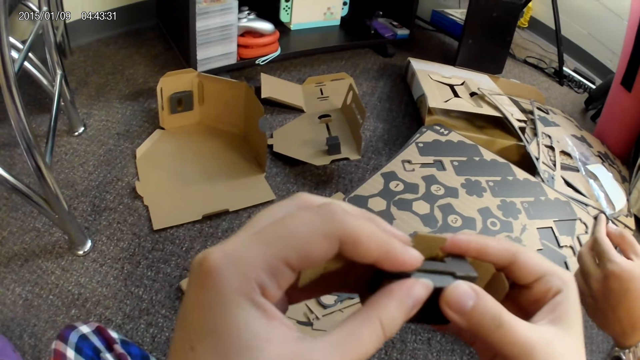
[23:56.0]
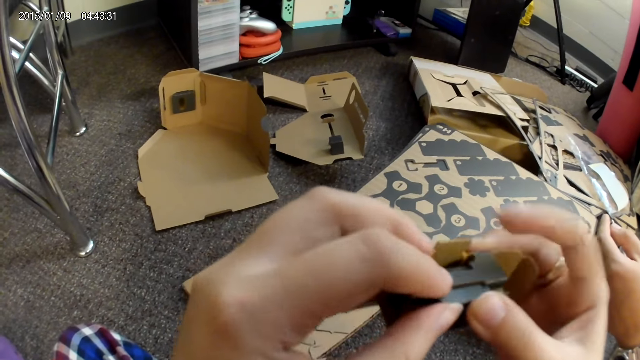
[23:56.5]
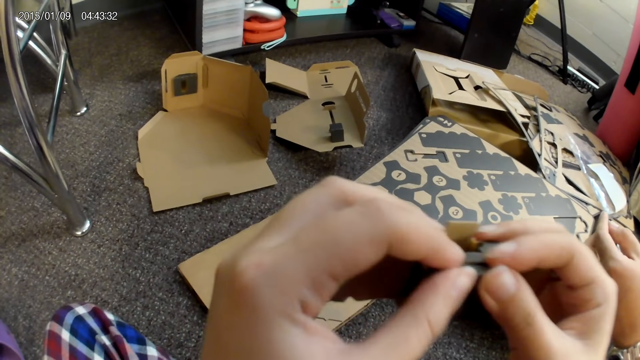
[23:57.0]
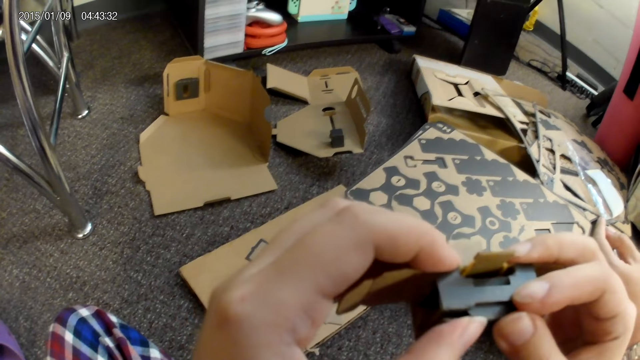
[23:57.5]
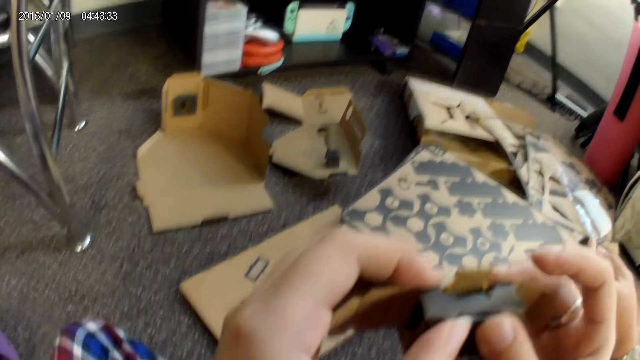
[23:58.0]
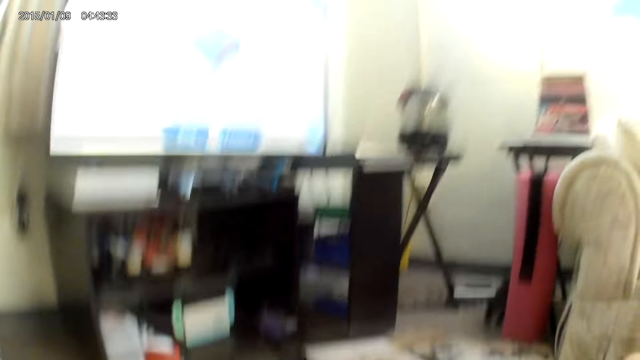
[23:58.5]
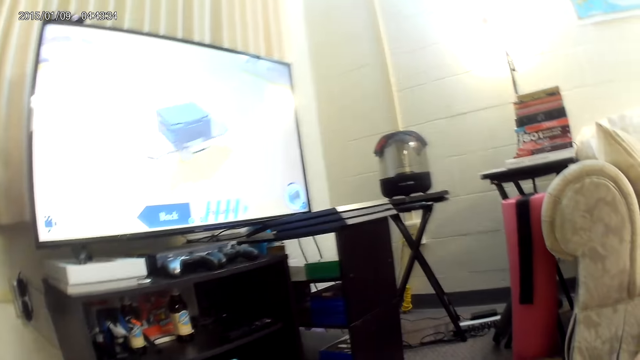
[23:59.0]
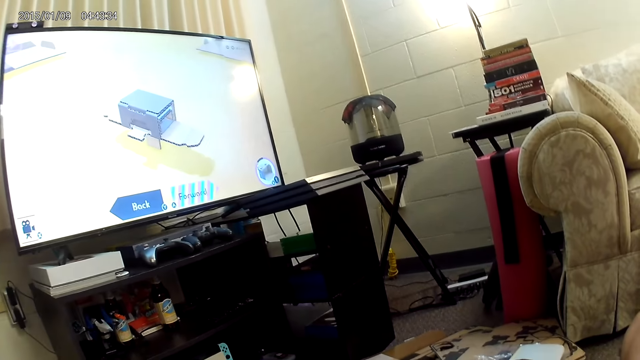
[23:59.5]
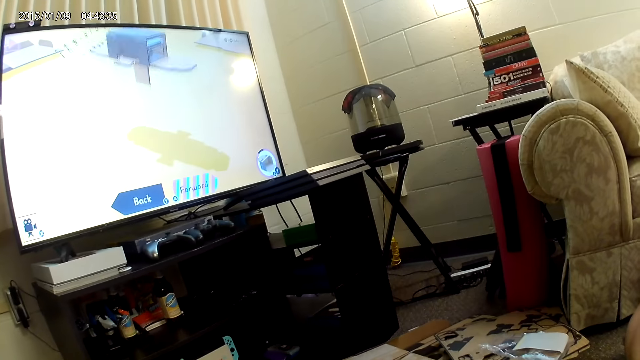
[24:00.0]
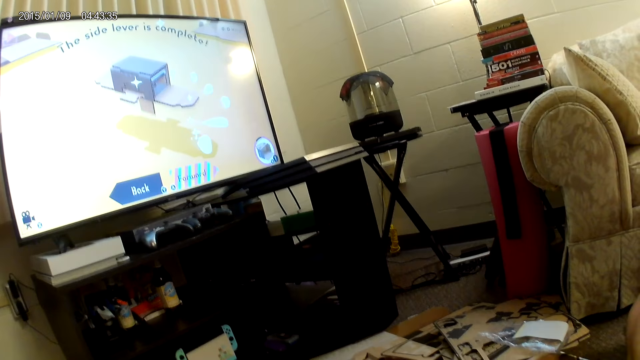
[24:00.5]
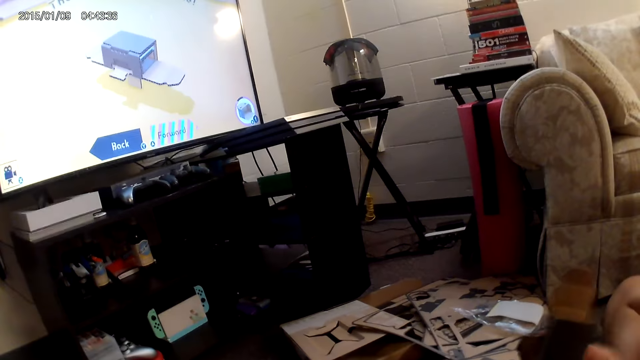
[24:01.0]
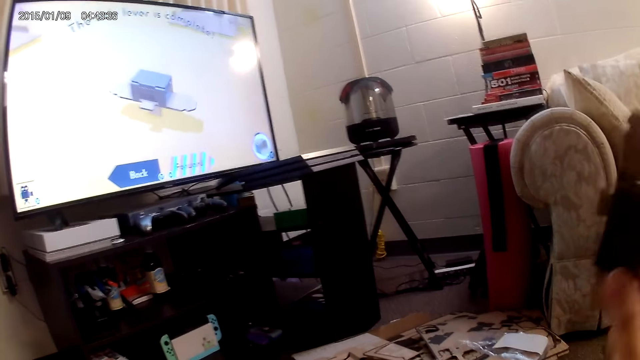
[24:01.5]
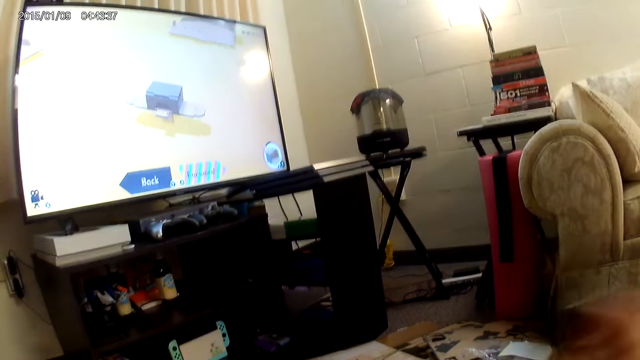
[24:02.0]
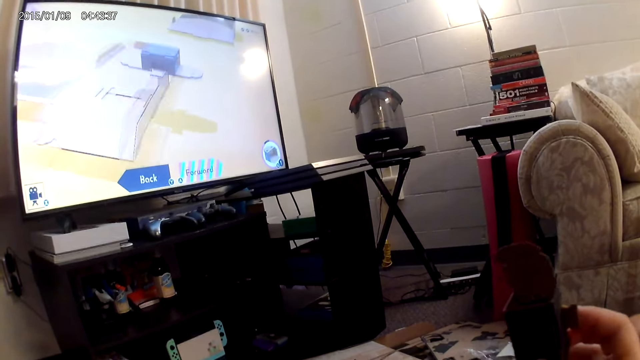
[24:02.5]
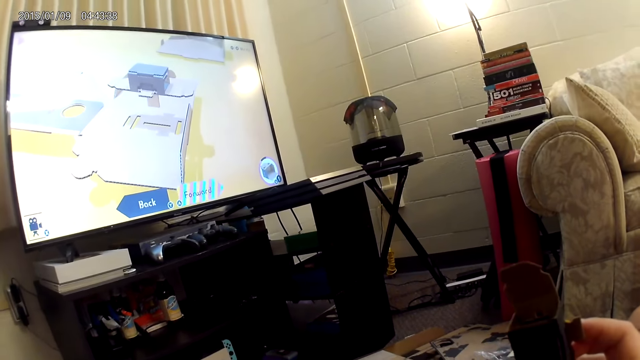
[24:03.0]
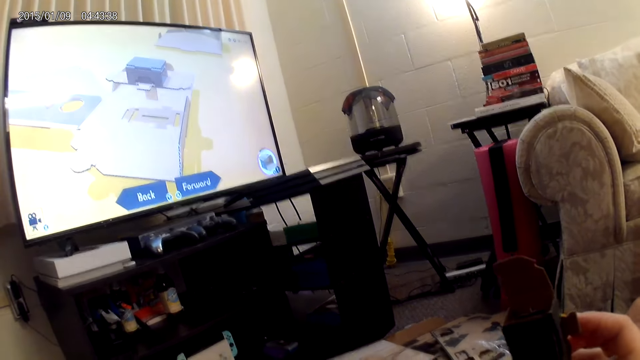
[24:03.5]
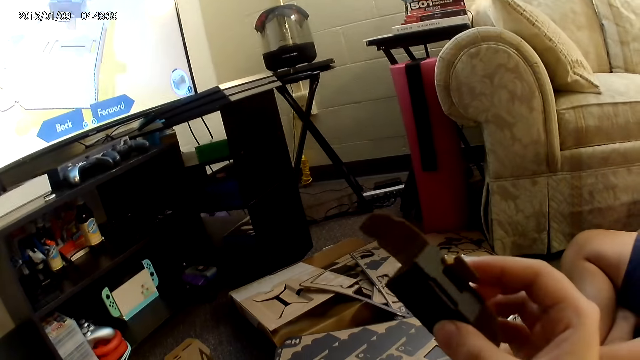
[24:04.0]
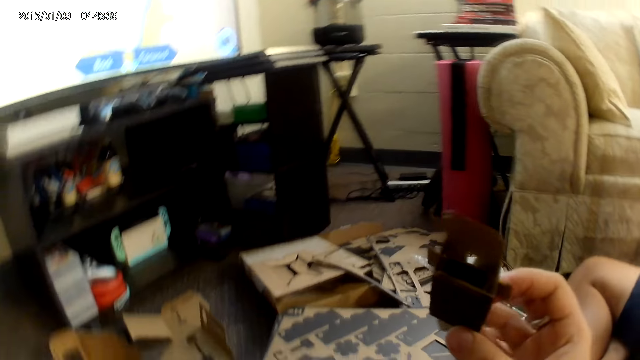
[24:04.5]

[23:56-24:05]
The camera wearer looks at the television. They shake the box.

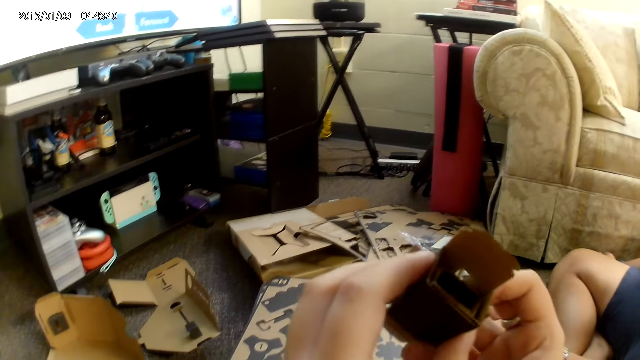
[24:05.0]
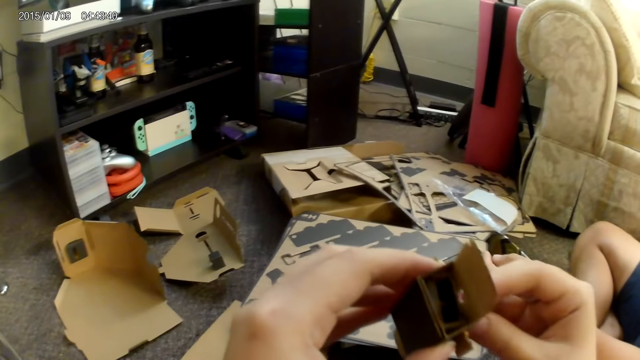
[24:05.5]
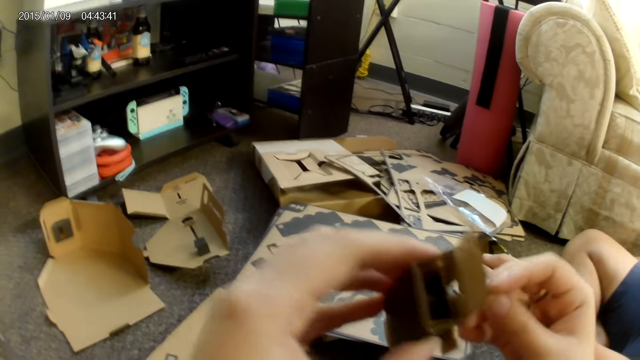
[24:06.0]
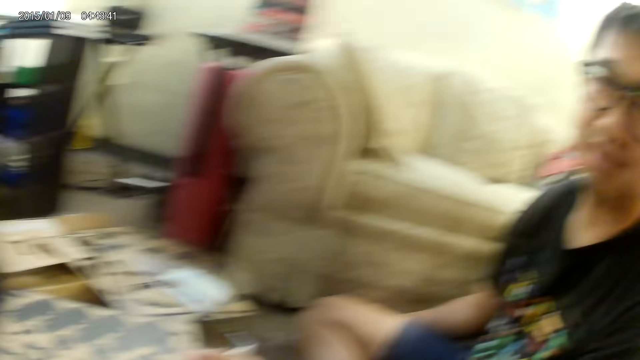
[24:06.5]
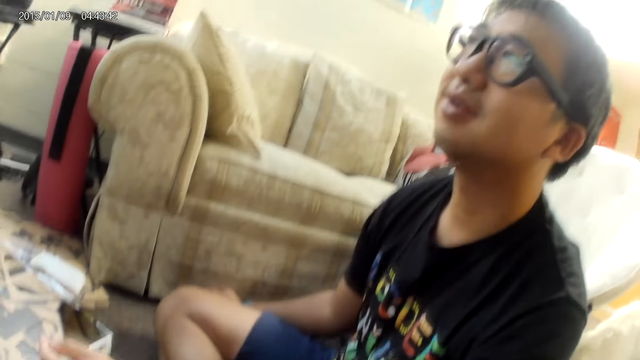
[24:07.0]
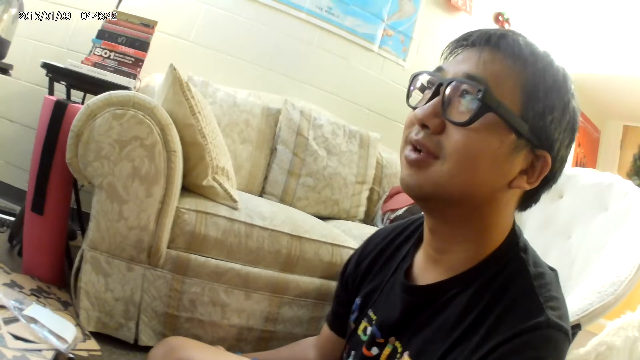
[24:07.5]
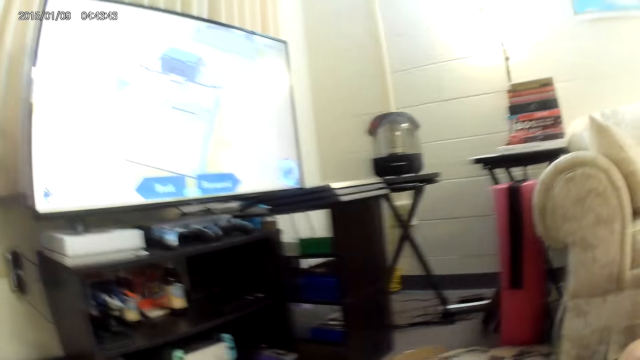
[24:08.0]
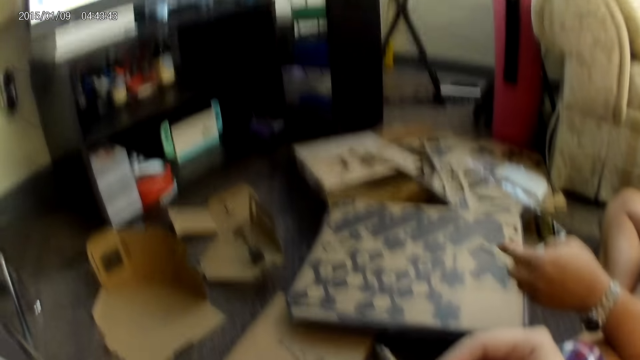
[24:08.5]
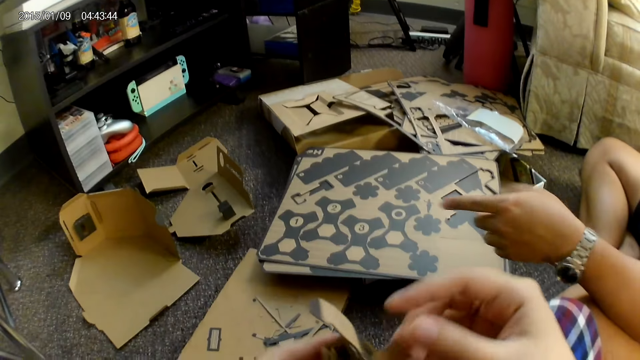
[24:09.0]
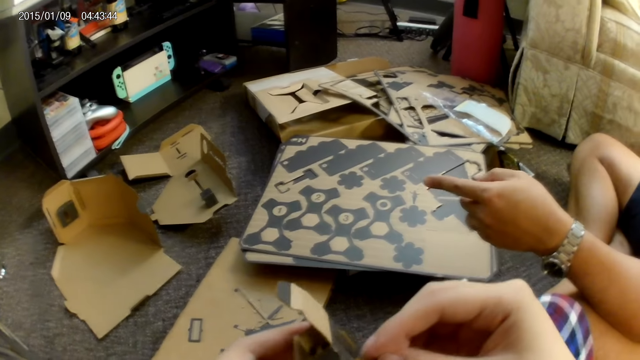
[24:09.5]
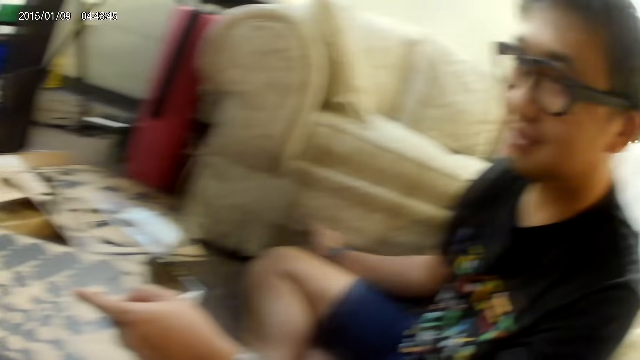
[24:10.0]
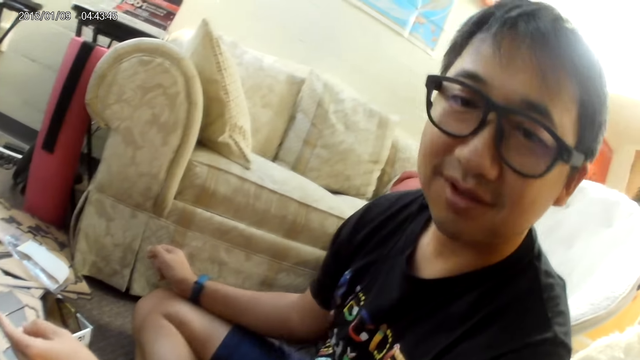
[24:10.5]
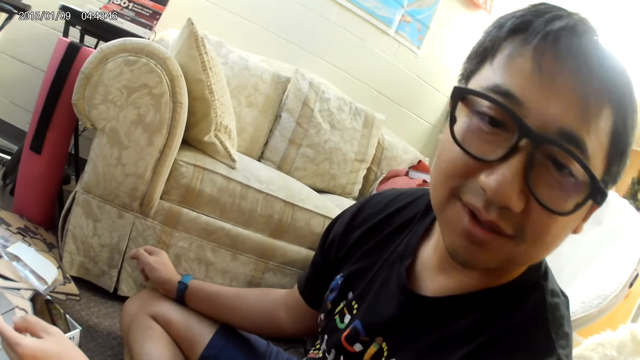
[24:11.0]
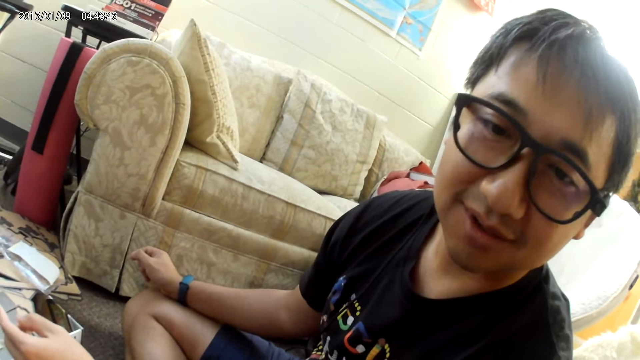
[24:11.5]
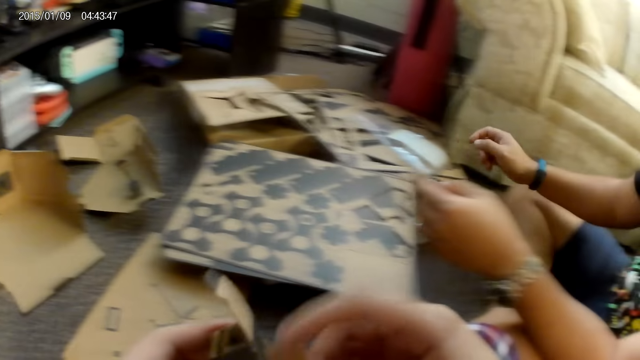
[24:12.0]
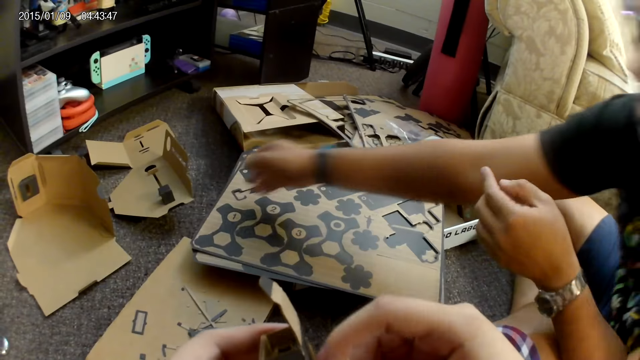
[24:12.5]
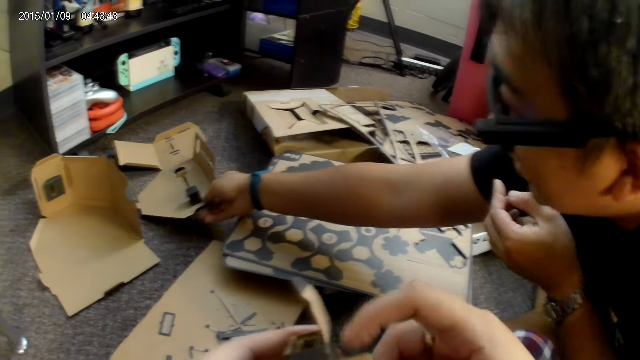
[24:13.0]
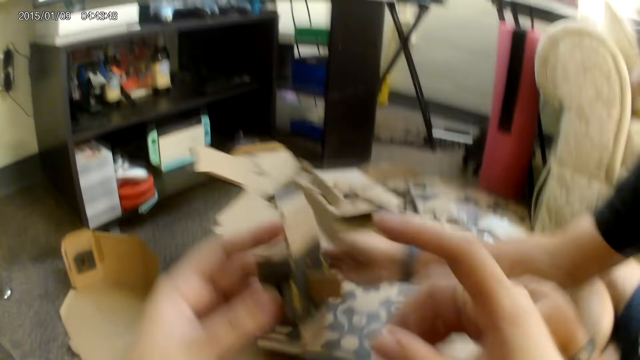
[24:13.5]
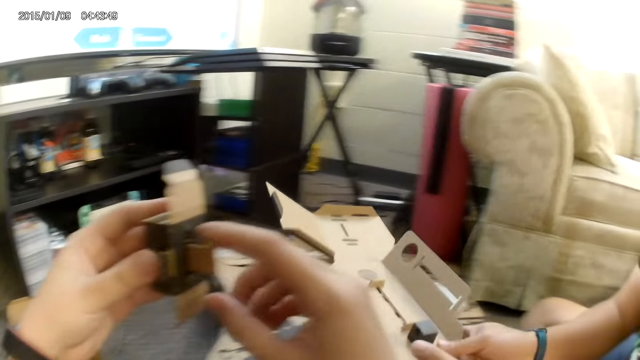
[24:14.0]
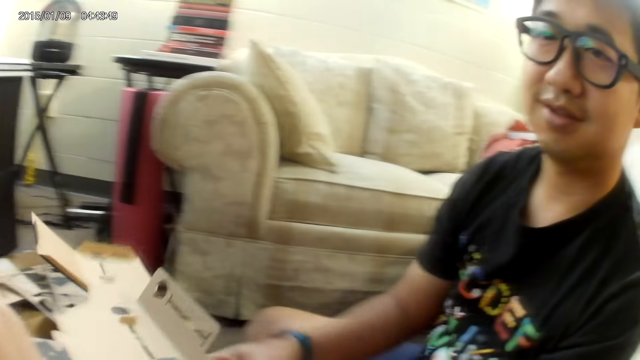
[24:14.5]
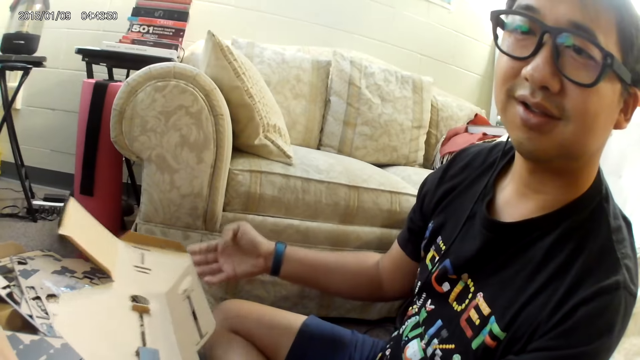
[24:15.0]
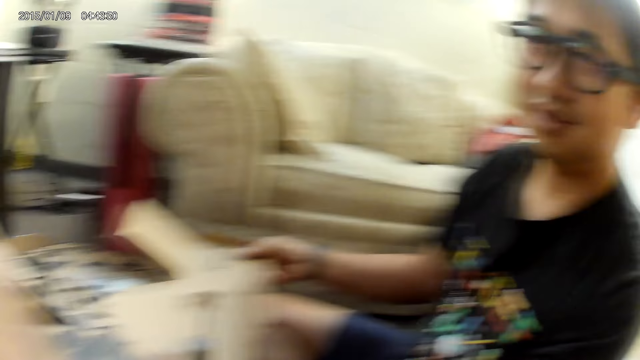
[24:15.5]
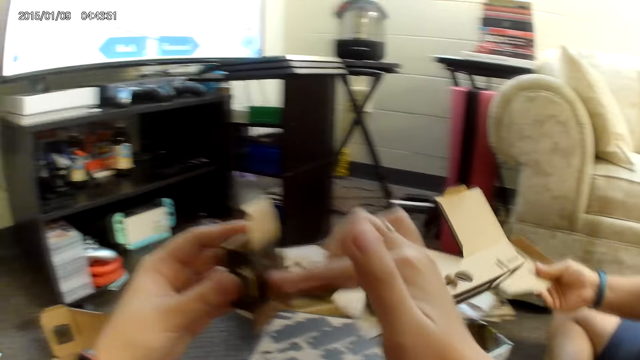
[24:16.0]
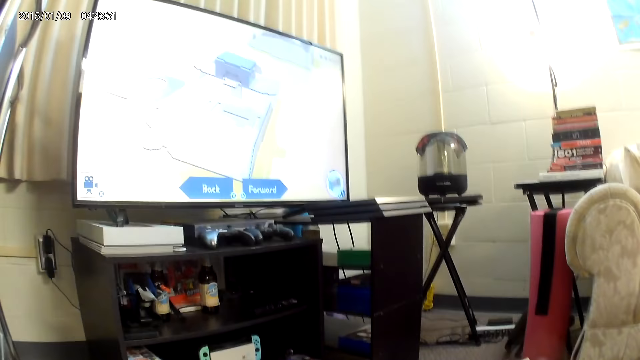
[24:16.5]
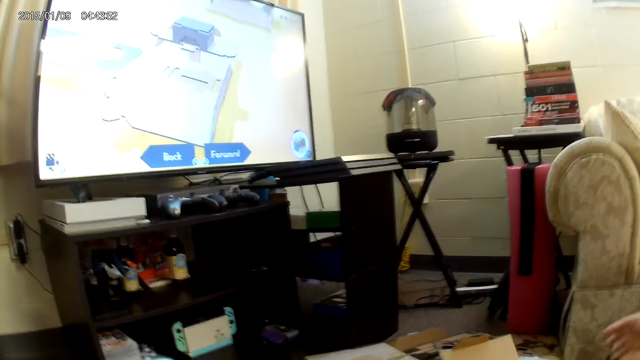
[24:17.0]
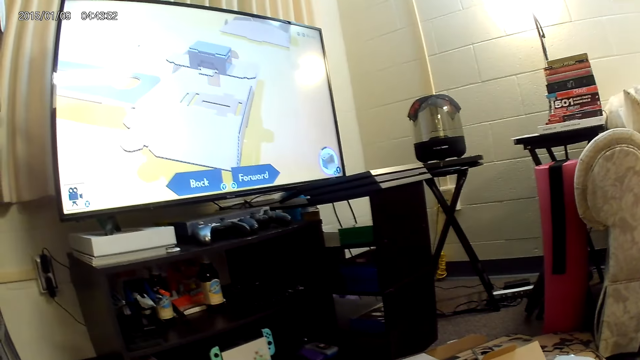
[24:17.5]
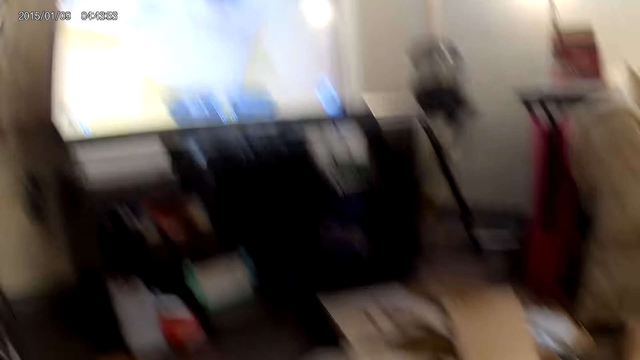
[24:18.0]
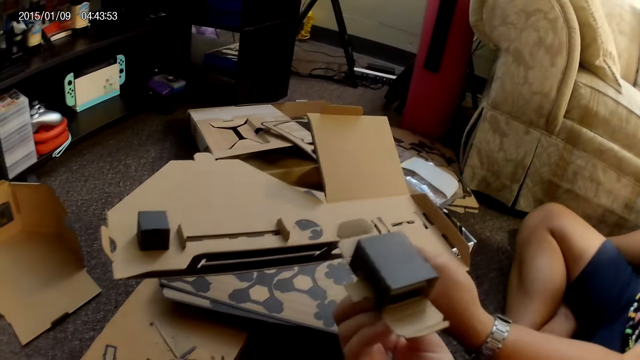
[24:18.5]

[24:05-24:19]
The camera wearer holds the cardboard with both hands. They interact with a man. The man points. The camera wearer adjusts the cardboard with her right hand. The man takes the carton from the floor. The camera wearer picks up the cardboard from the ground with his right hand. They point at the carton and tap the cardboard with his right hand. The man passes the cardboard from his right hand to his left hand. He holds the cardboard with his right hand. The camera wearer taps the cardboard with his right hand. They look at the television. The man drops the cardboard on the ground with his right hand. The camera wearer looks at the carton.
